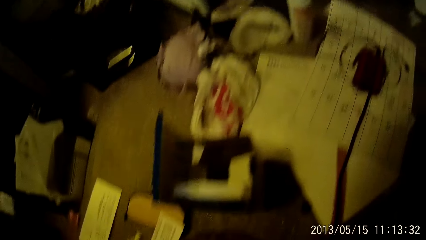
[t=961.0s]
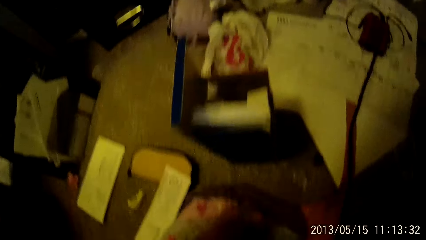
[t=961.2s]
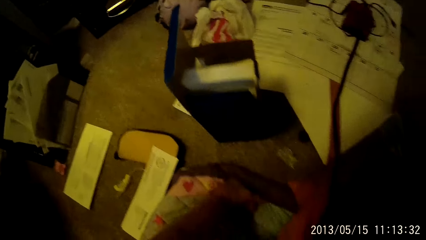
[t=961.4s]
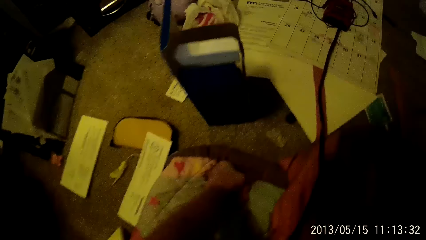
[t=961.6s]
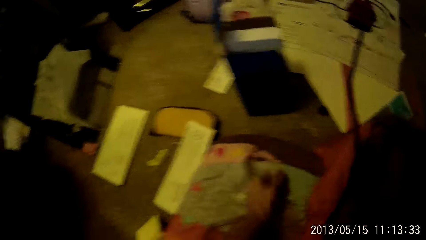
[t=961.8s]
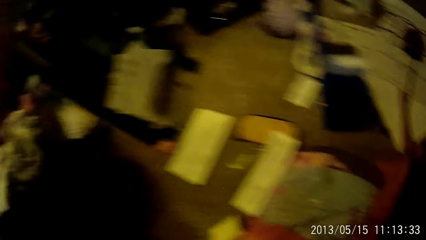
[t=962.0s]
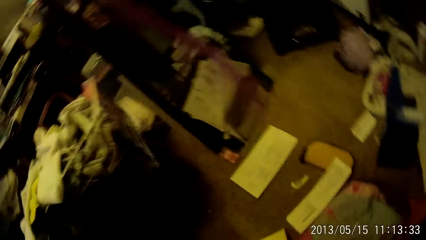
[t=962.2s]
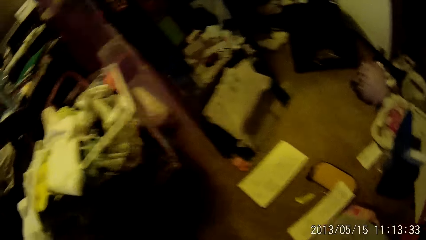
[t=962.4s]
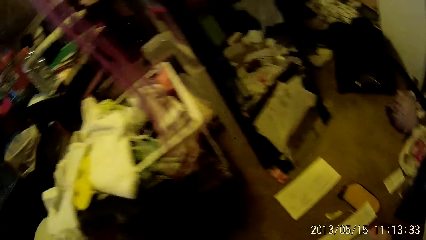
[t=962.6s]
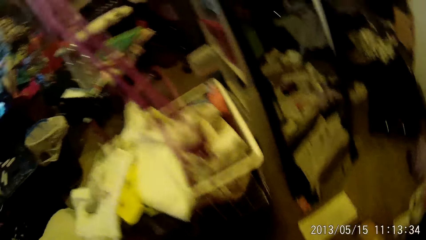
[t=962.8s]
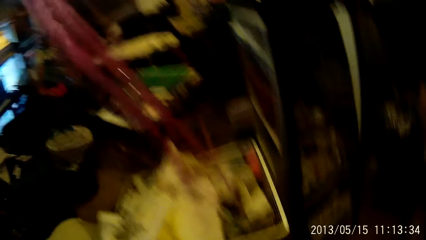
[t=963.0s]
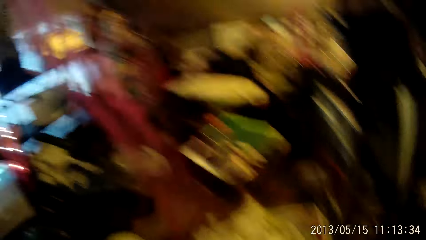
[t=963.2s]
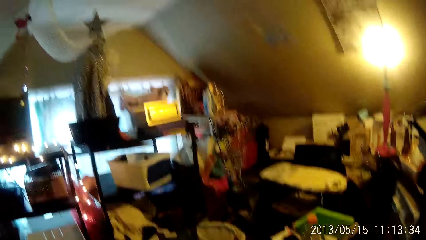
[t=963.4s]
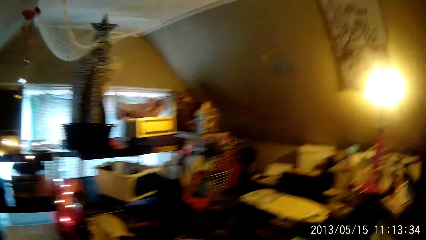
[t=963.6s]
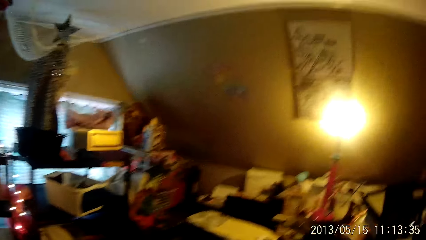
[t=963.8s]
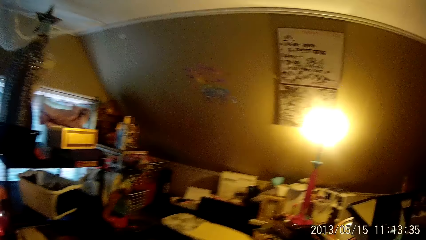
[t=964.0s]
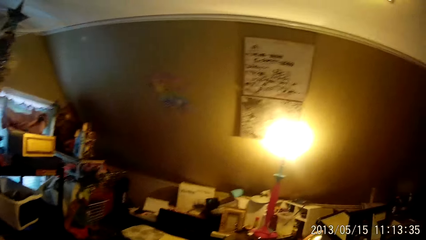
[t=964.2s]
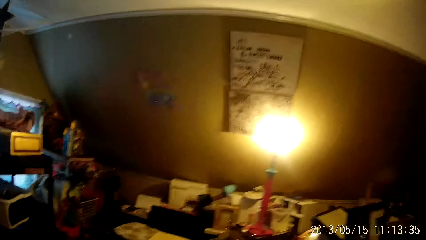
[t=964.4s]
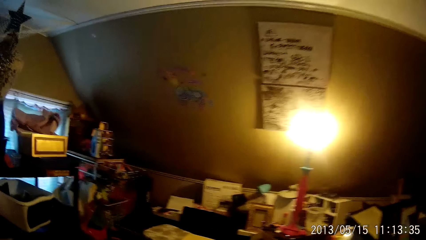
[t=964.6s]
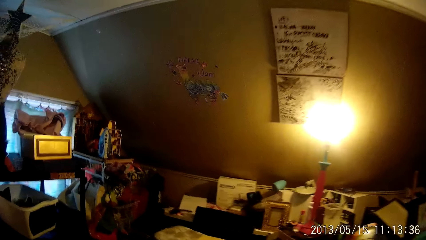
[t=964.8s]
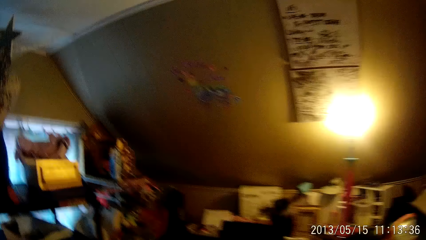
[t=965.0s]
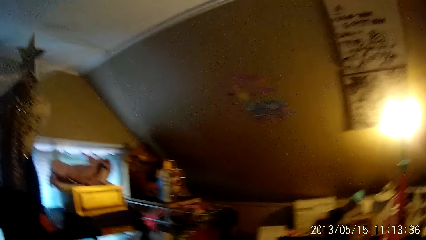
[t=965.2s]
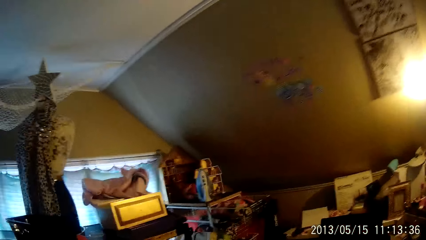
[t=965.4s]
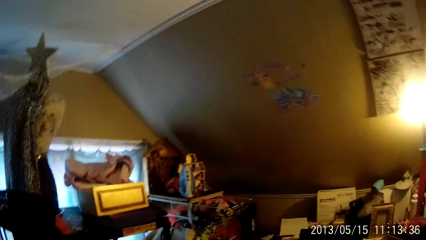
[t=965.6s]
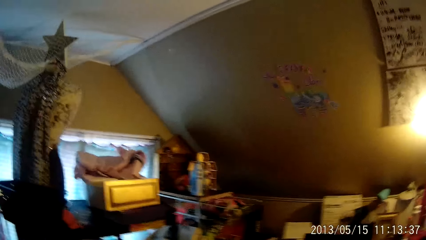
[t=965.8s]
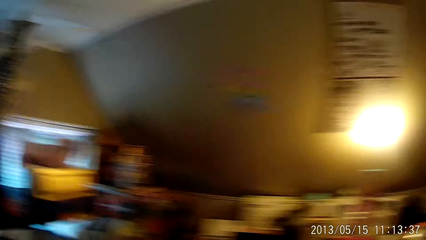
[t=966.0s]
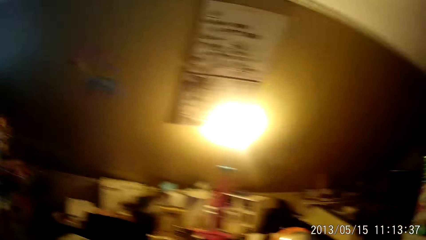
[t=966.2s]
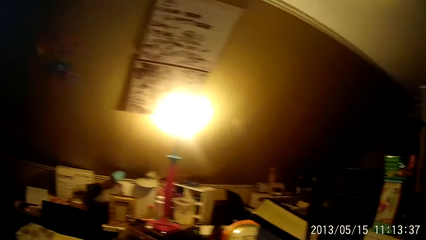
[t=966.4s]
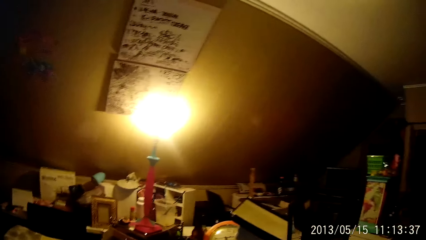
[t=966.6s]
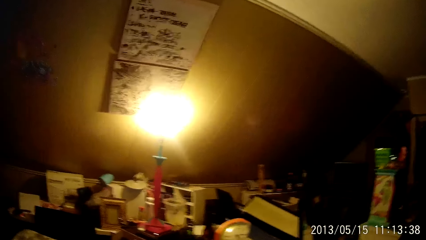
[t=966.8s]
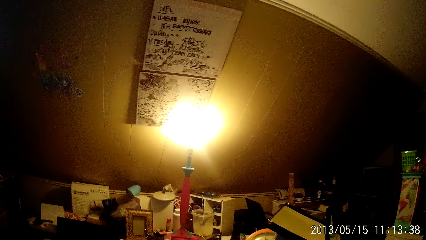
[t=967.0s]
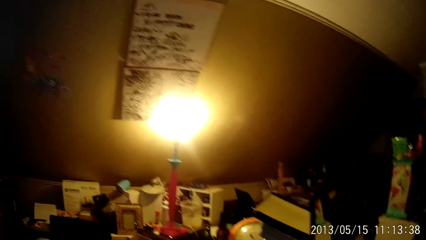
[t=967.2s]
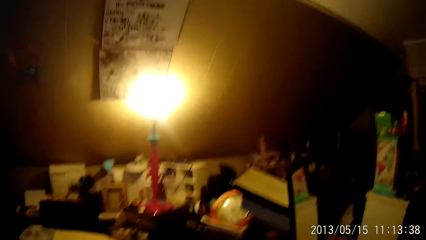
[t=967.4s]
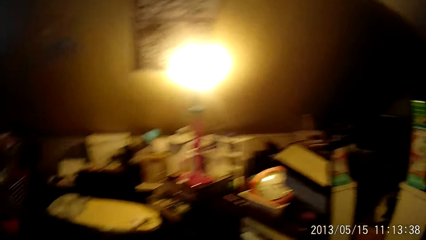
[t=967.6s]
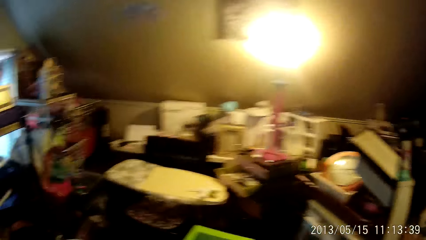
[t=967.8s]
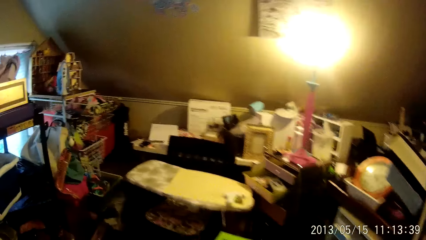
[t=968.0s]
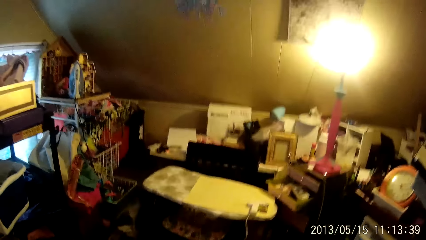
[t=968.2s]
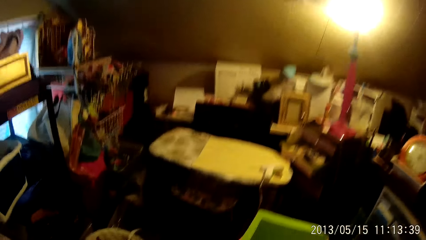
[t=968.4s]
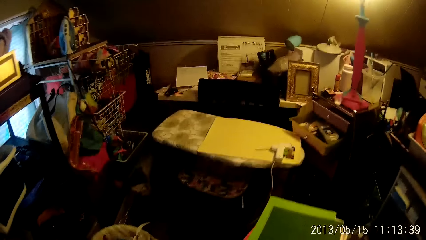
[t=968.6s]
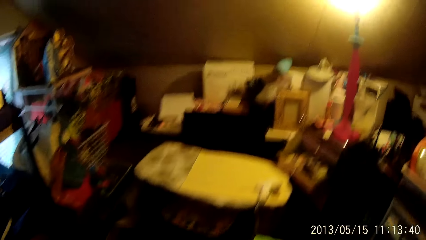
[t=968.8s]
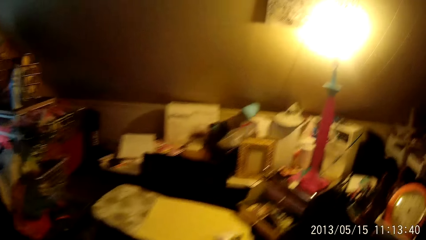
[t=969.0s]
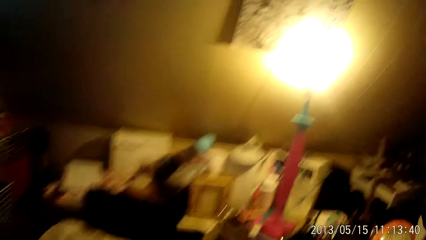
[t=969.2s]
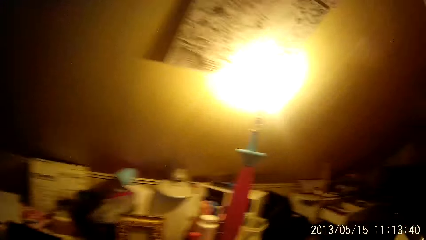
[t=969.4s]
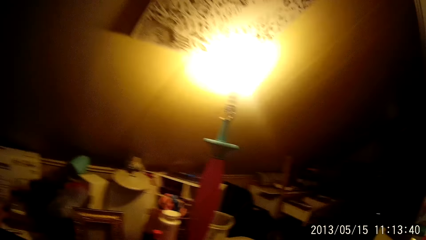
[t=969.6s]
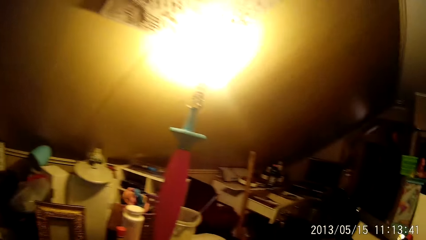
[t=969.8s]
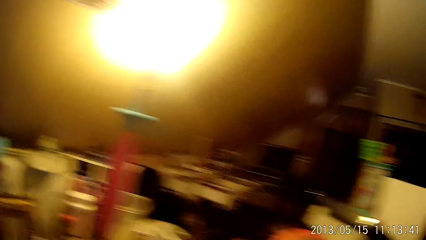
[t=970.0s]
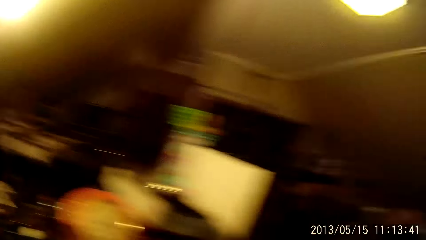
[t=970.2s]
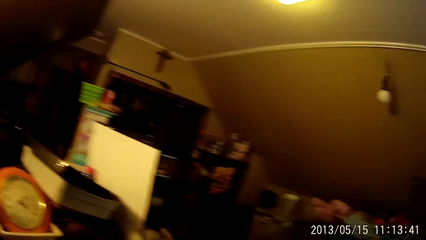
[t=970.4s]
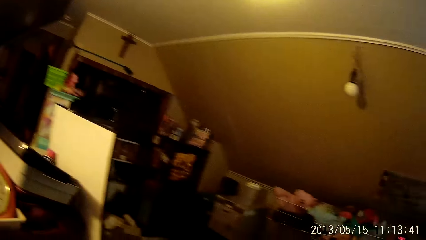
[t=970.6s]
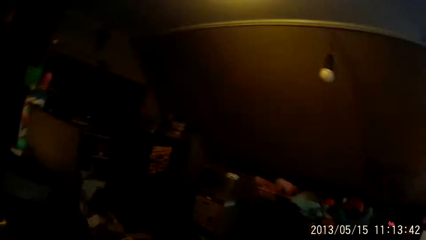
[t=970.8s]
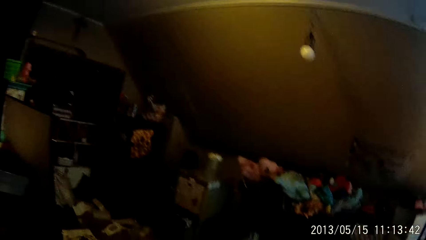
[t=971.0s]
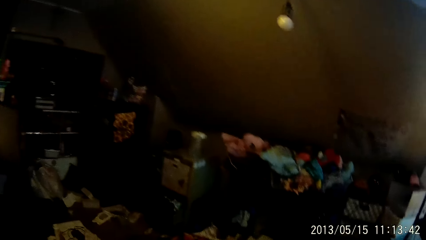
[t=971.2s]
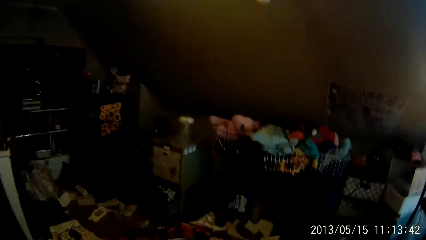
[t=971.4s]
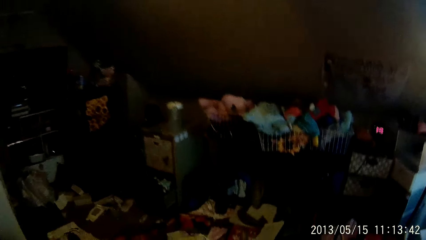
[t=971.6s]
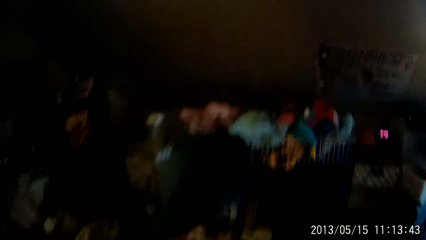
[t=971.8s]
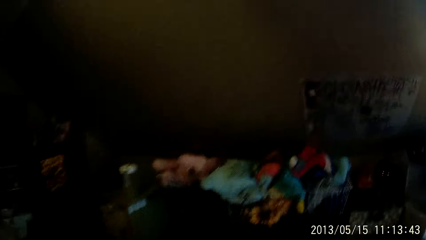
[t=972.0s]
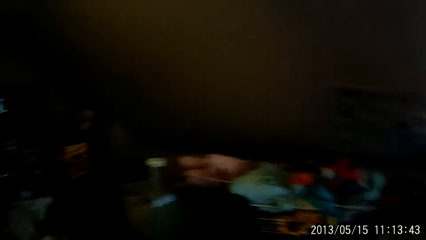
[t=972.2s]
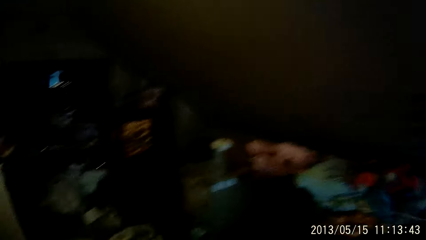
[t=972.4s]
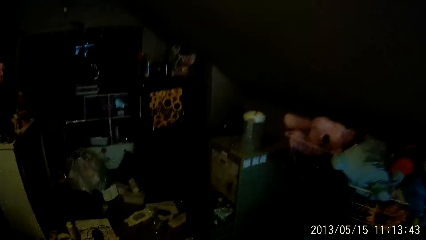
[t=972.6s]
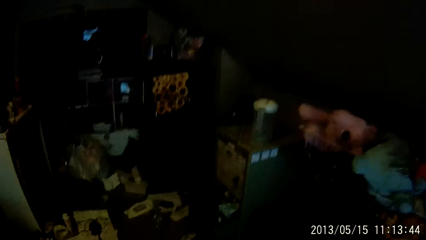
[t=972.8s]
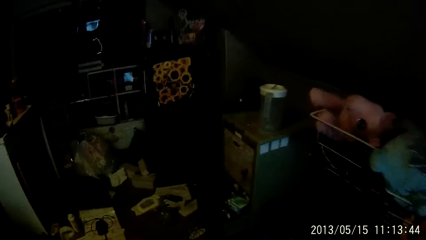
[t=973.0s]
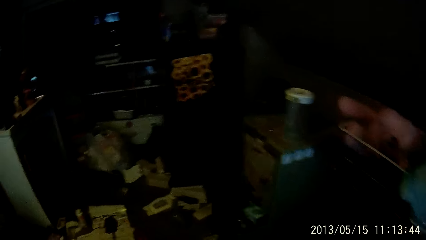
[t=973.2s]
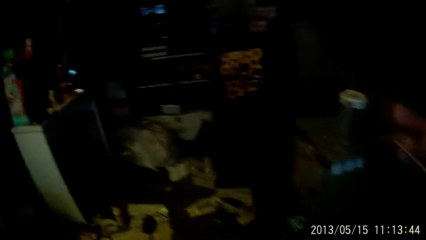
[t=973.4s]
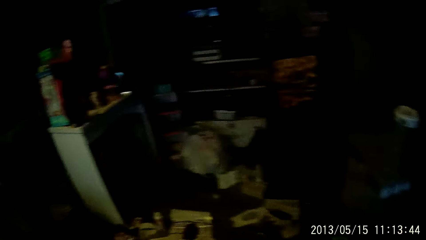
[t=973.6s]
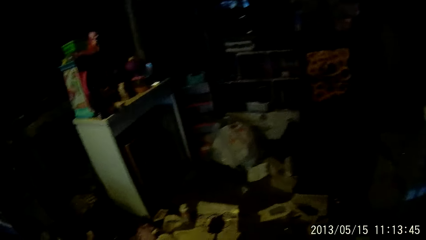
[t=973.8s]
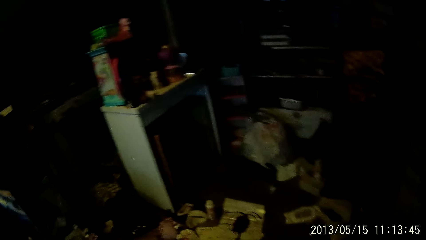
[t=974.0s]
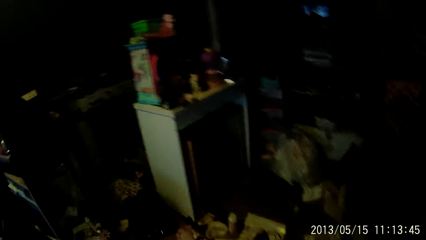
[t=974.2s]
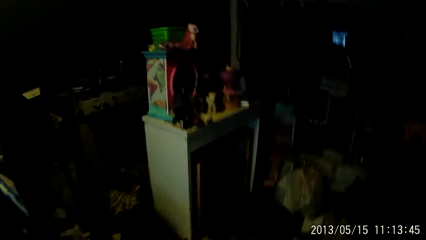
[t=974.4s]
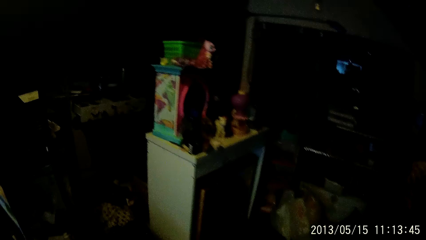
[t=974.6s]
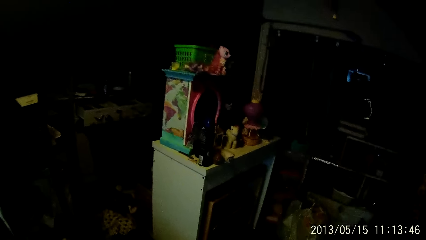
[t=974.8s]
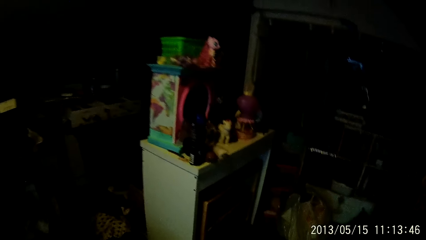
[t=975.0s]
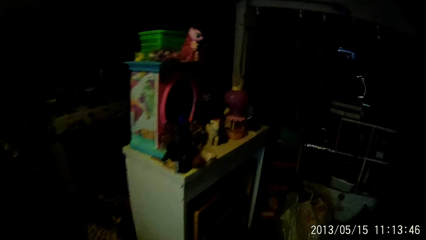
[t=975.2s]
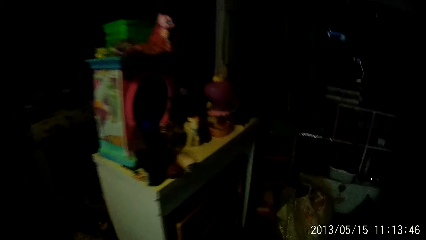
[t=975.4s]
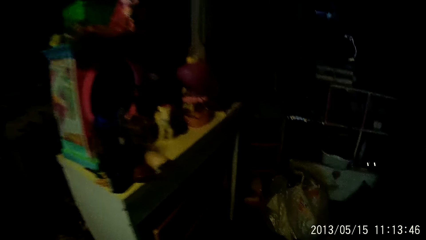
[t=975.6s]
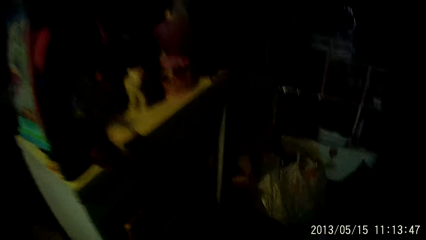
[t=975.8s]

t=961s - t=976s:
The camera wearer touches the sleeping bag on the floor with her left hand. She walks towards a highchair on the floor in the room. She walks towards a rack of clothes on the floor.
